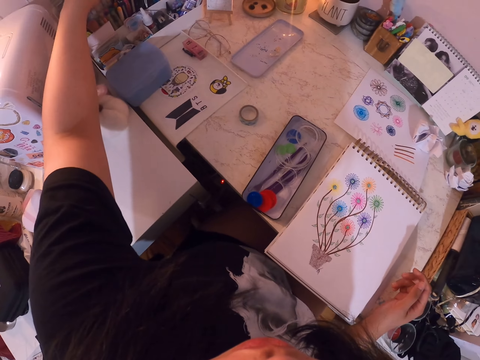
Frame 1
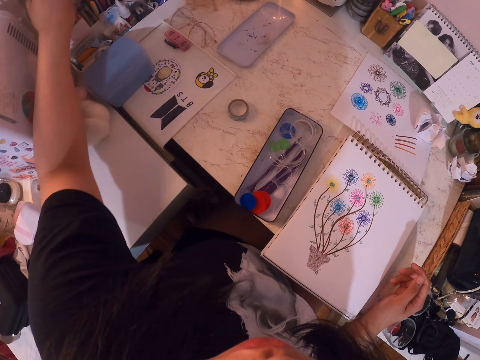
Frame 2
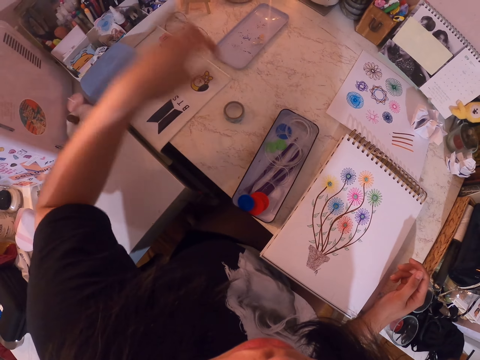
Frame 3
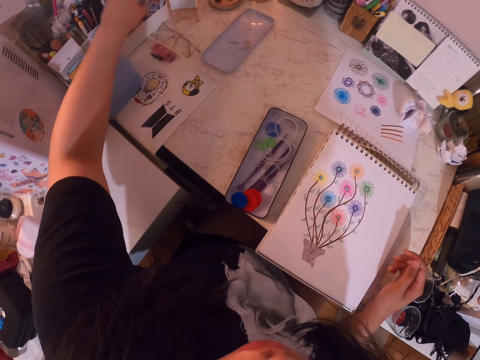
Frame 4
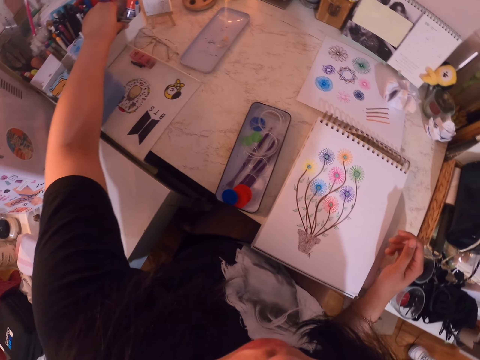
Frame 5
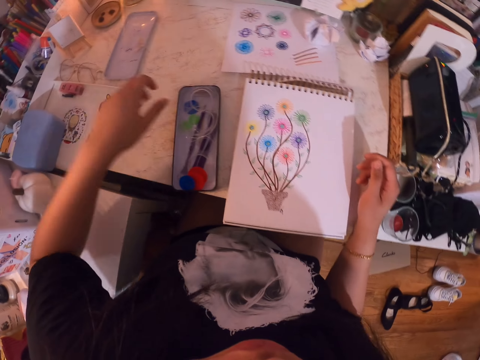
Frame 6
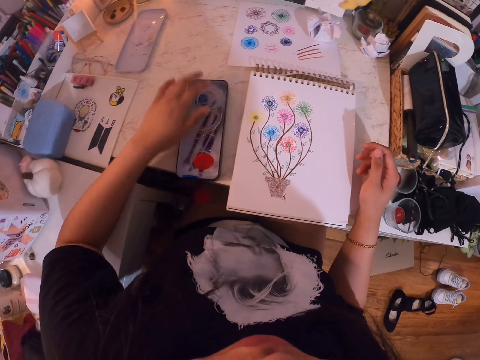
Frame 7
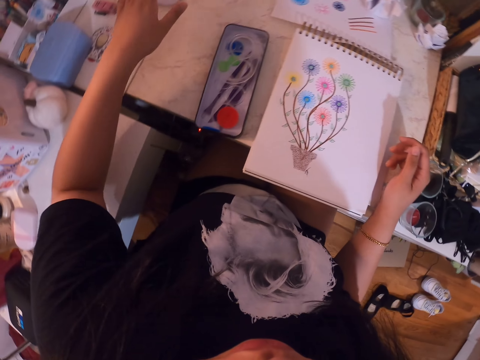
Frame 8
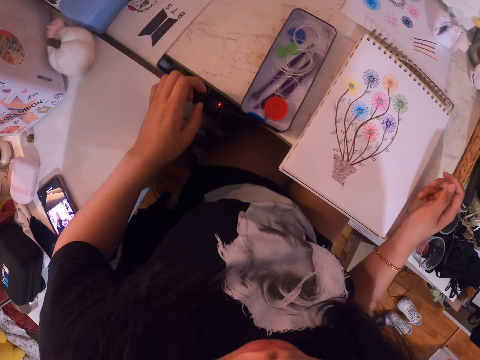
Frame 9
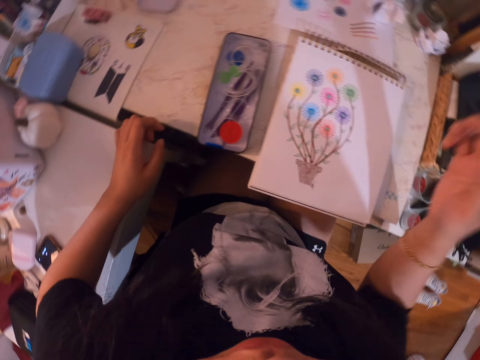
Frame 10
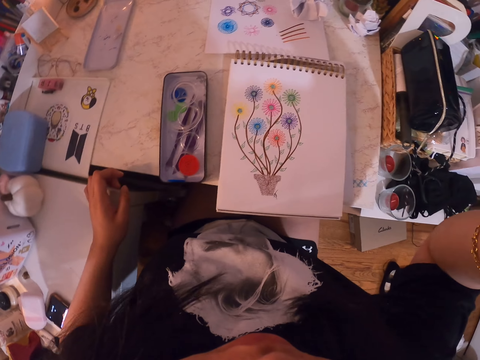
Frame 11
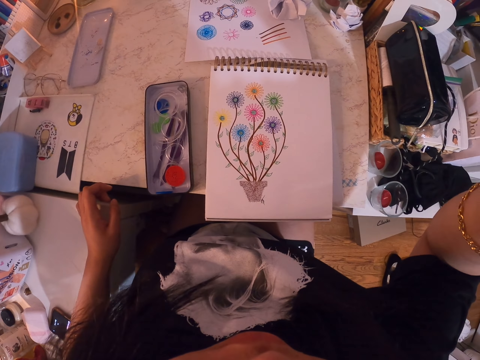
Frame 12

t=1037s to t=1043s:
The camera wearer puts the pen in the pens box. They pick tape and put down the tape. They clear the table. They touch something. They touch the set cover. They lift the right hand.
